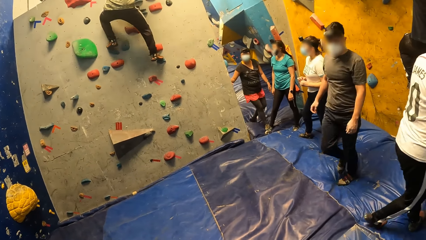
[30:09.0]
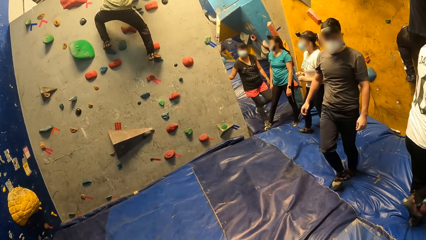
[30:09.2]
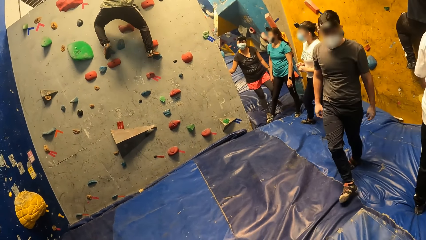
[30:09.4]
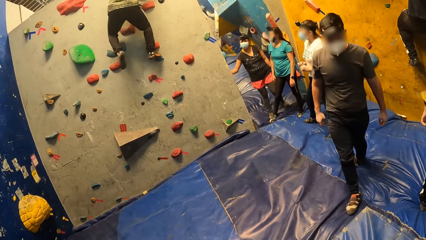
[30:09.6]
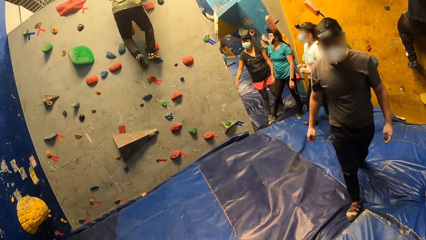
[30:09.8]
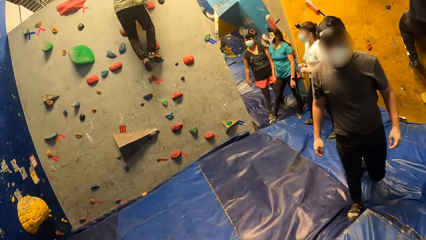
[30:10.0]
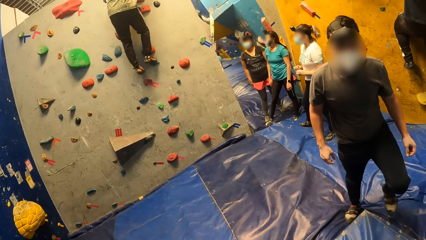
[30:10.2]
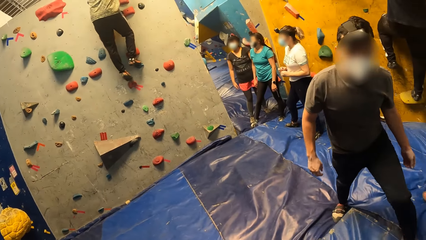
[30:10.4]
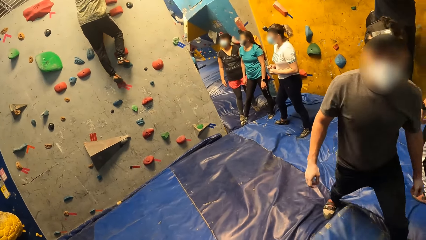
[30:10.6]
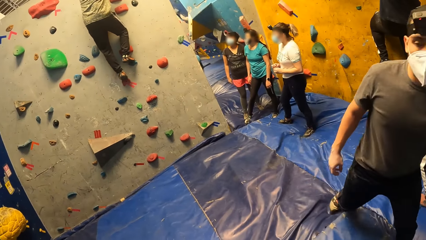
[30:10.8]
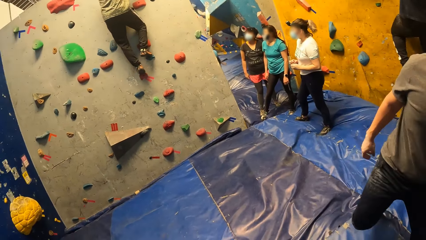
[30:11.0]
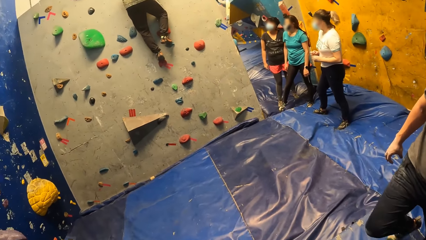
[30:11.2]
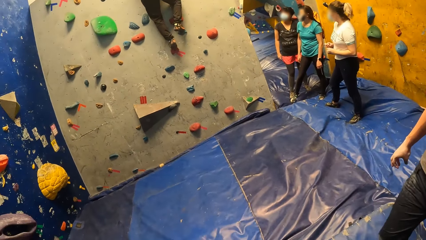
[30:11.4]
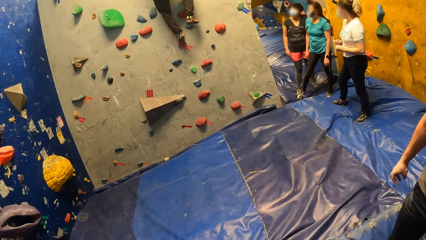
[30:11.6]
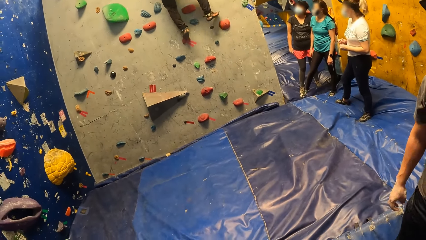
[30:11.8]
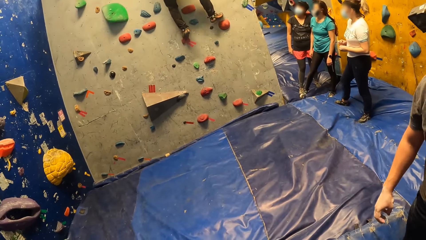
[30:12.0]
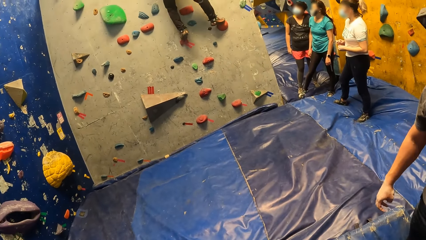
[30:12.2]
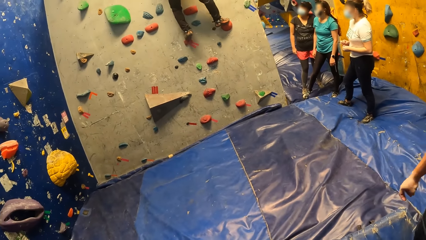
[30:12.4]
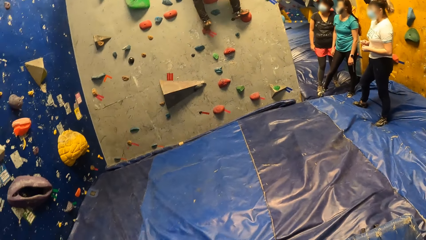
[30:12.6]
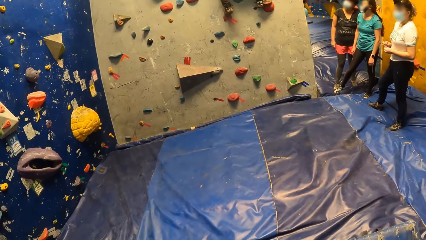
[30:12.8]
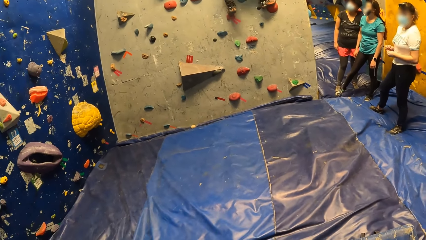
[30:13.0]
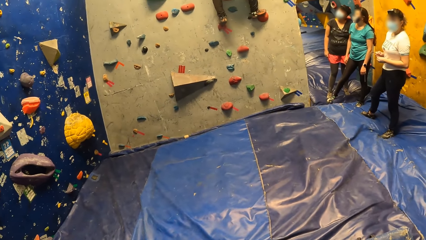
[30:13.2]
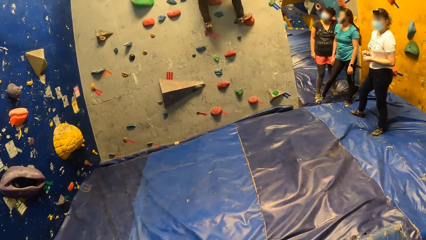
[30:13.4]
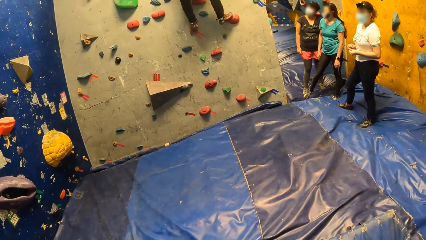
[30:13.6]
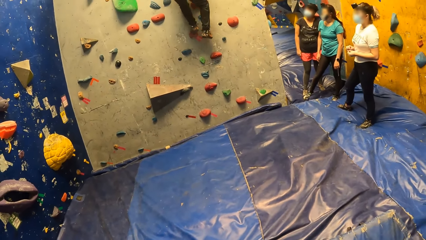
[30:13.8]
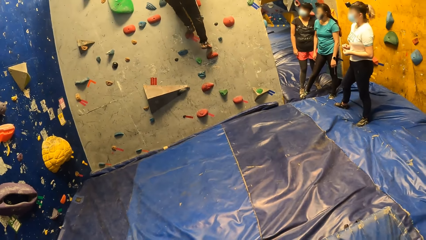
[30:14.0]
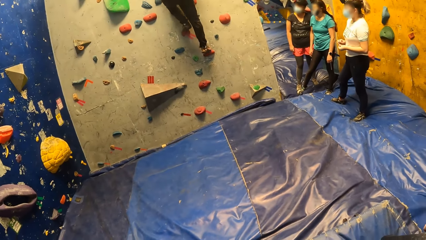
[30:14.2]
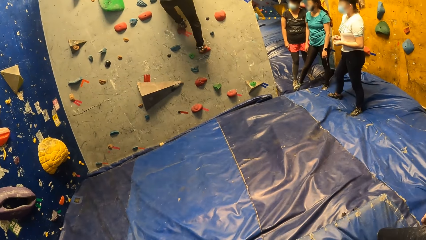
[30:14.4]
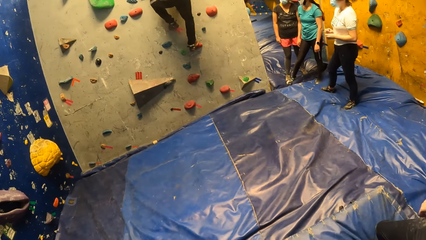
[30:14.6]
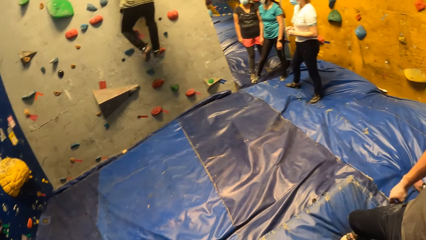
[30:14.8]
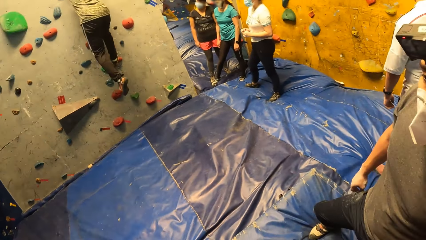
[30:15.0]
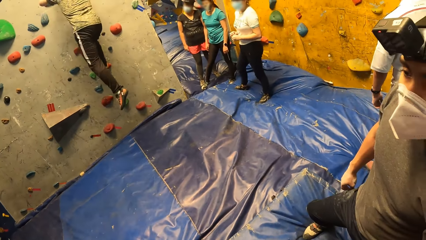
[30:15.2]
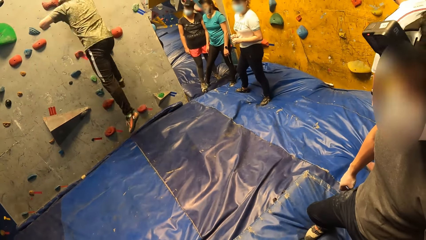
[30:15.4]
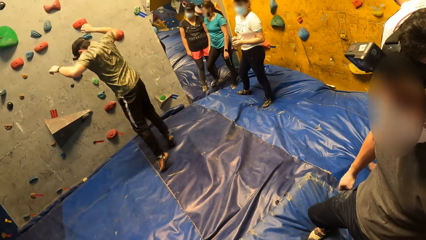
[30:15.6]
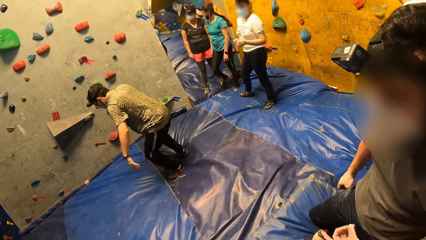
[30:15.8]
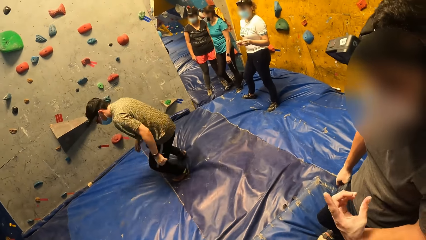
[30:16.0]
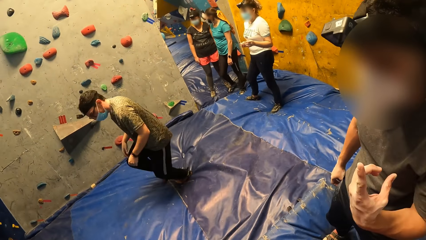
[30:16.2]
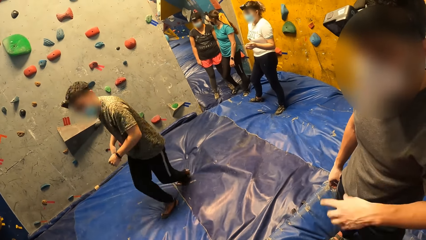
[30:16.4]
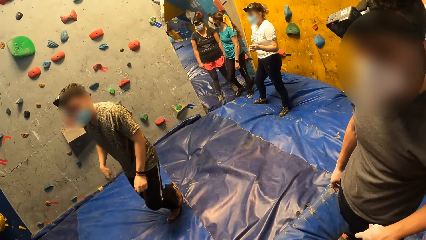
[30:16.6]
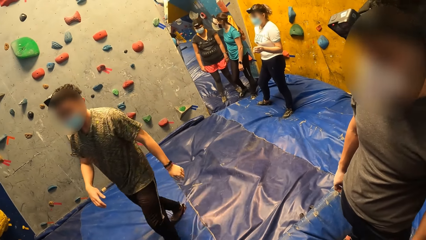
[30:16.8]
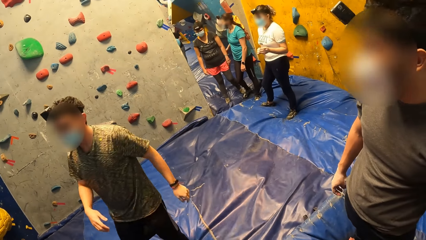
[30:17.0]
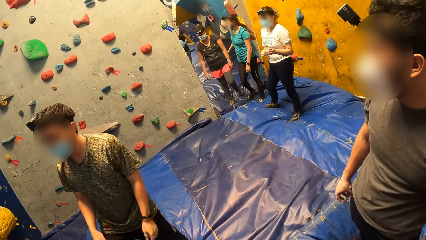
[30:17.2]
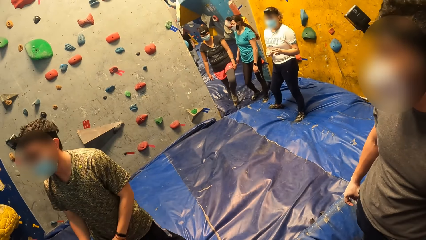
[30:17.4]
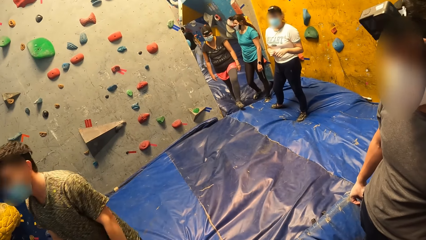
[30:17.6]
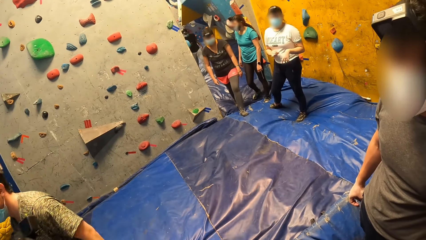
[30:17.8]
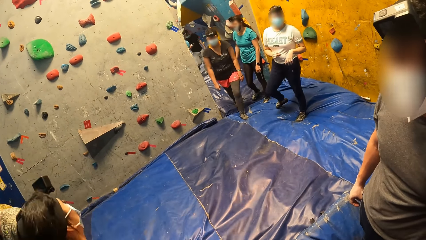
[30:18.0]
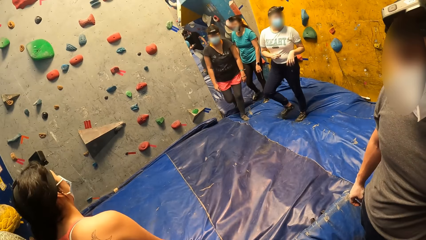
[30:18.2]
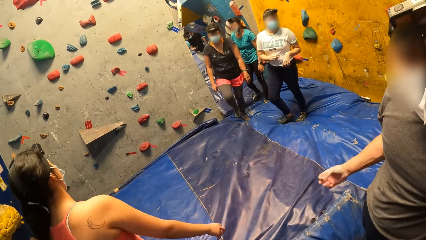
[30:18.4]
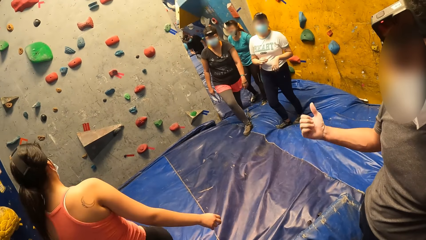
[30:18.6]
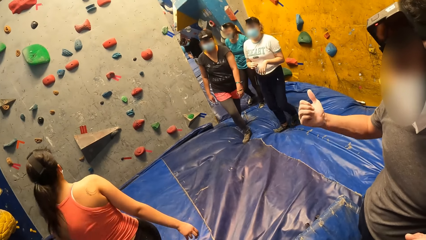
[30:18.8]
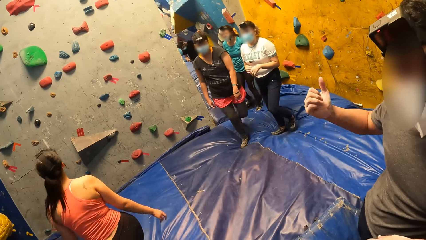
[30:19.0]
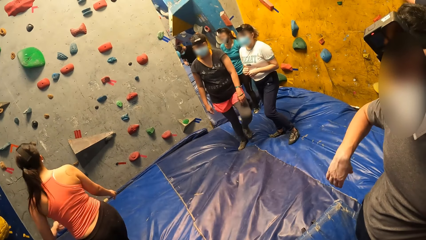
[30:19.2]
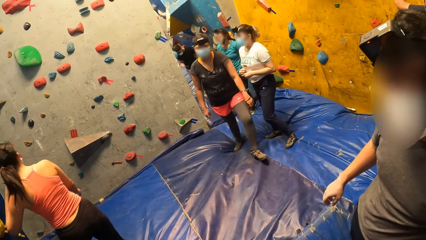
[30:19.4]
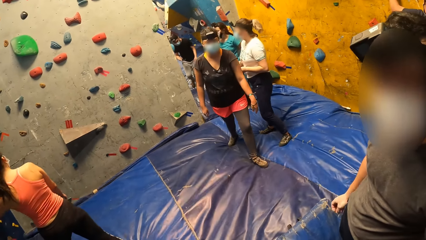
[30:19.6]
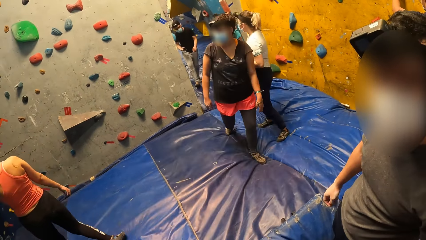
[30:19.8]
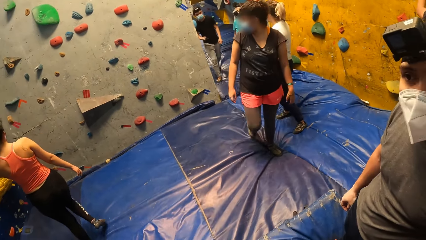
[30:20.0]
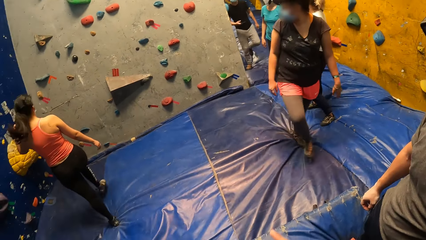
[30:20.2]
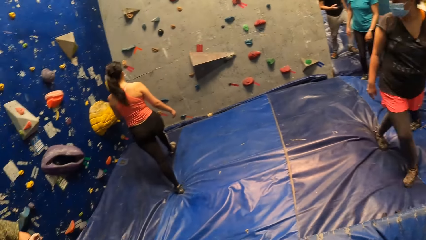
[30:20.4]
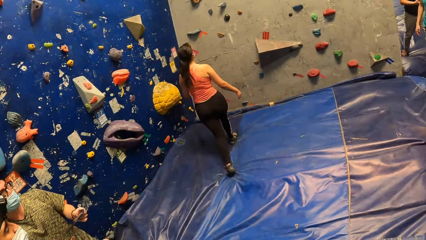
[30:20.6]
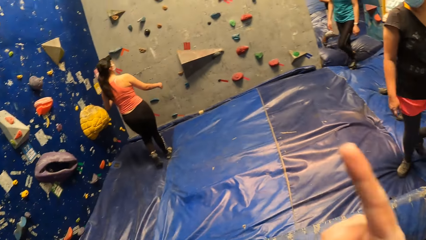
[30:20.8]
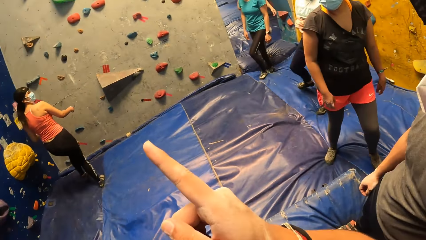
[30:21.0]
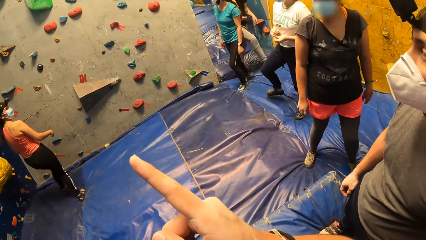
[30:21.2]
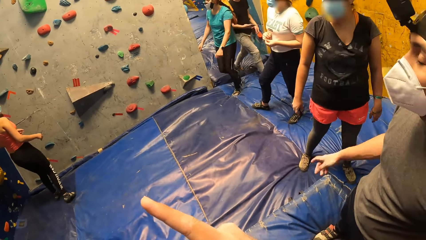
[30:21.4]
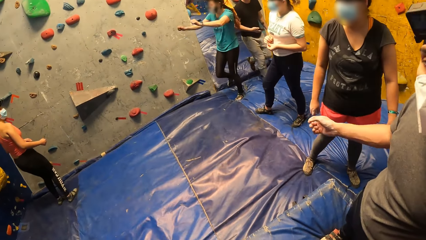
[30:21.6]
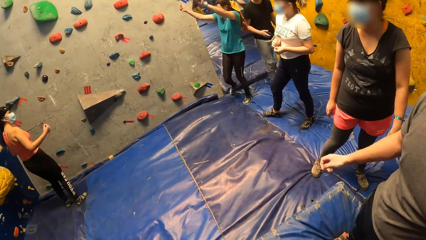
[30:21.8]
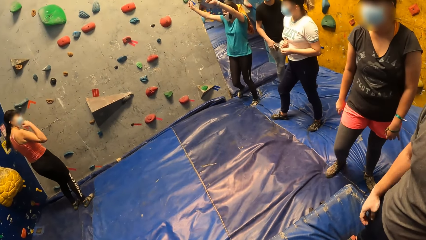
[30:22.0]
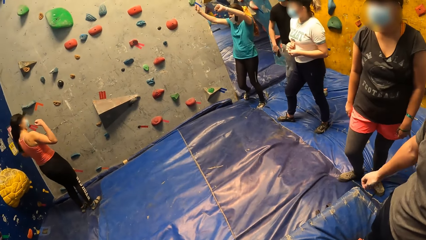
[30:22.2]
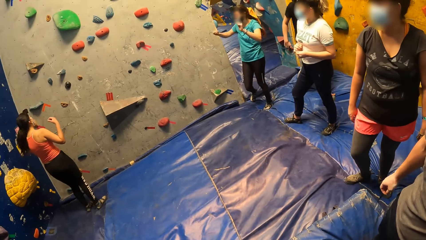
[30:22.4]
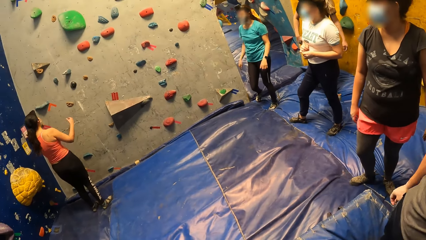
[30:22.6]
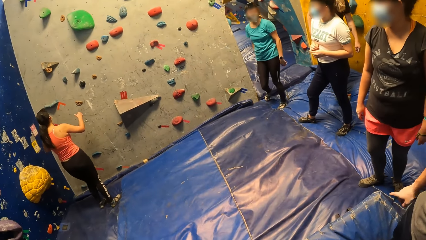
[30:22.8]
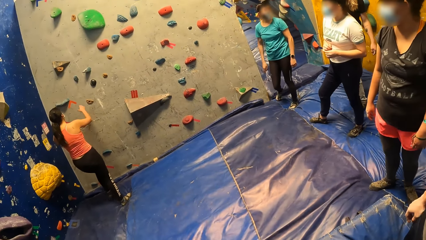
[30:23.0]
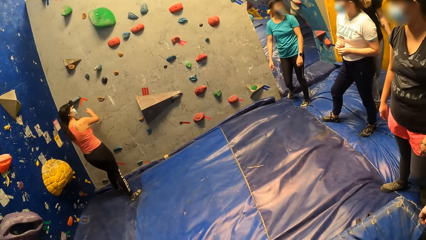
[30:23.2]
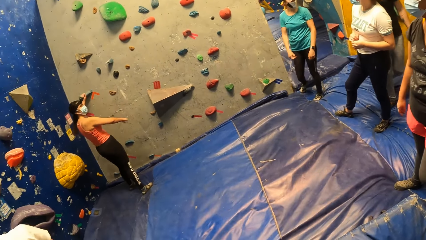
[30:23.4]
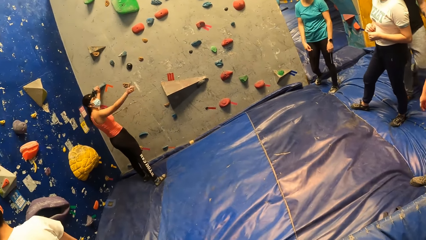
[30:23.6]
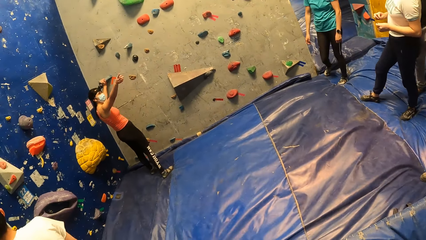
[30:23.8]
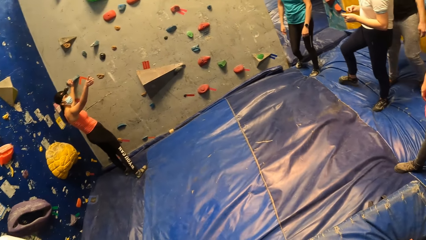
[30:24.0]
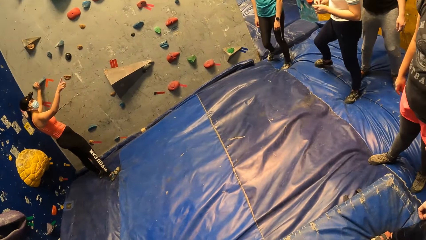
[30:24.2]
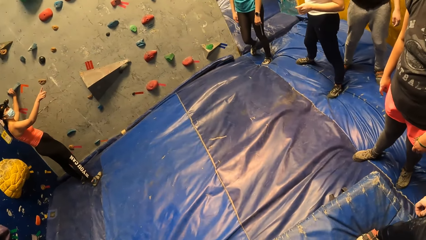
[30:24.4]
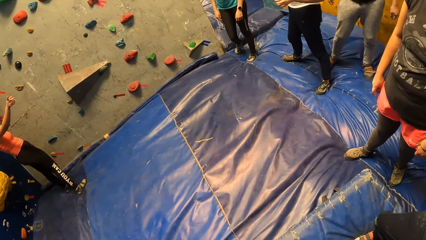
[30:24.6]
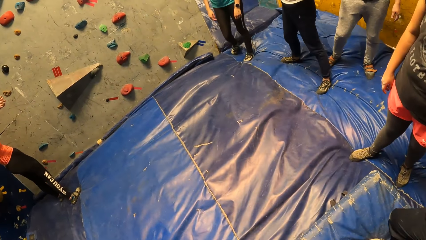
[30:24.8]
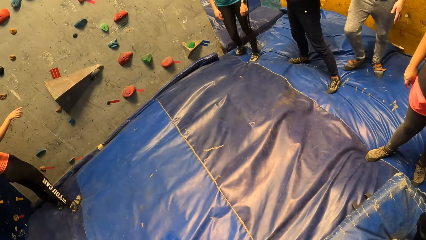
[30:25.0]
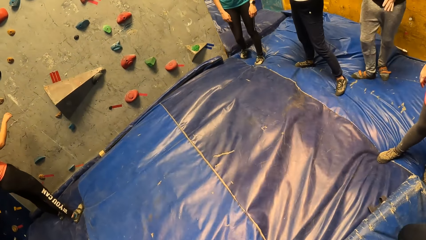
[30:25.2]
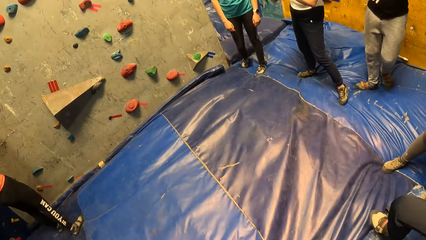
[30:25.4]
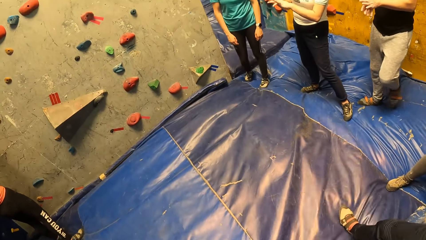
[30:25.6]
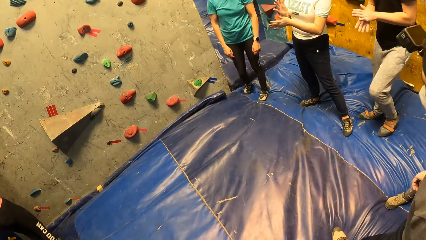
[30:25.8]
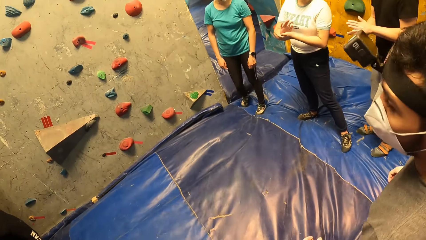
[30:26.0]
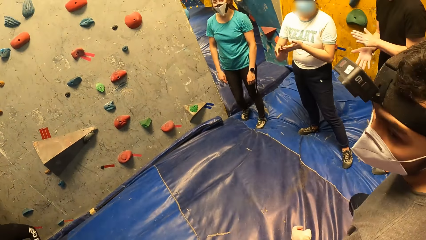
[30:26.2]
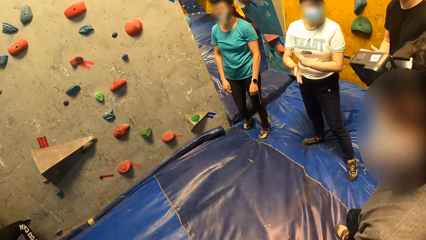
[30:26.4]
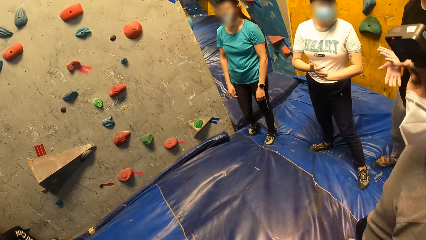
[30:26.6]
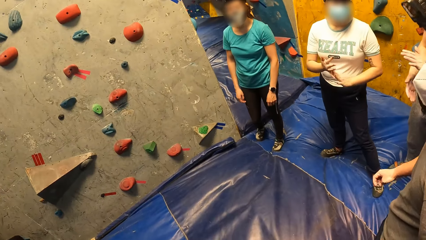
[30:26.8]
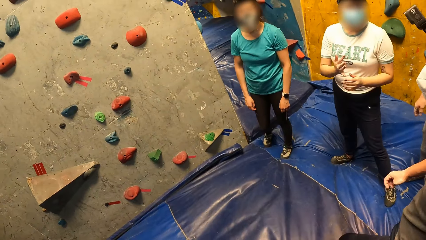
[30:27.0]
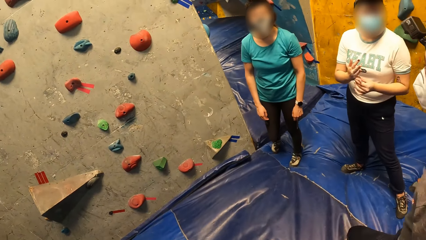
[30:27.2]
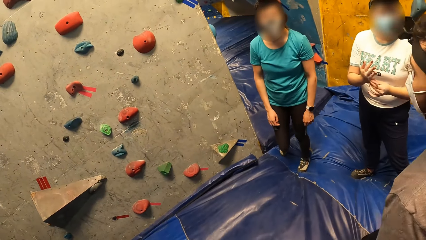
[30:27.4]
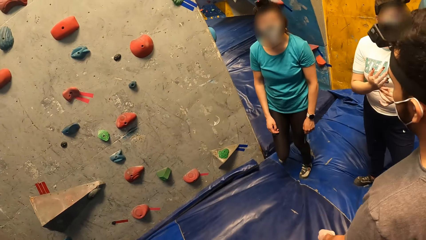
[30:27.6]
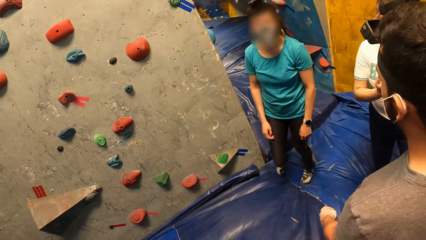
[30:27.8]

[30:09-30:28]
The man jumps down from the bouldering wall on the crash pad on the floor. Another man sways a hand. A woman walks toward the mountain rock. The other man sways a hand. The camera wearer looks around in the room. They interact with a third man. They point a finger. The woman dances. Another woman touches the climbing hold on the bouldering wall with her right hand. The first woman points a finger. The camera wearer walks in the room.
